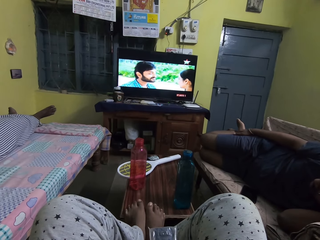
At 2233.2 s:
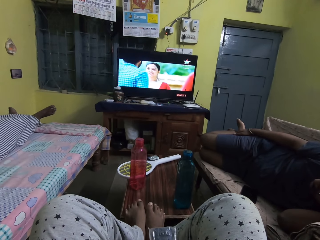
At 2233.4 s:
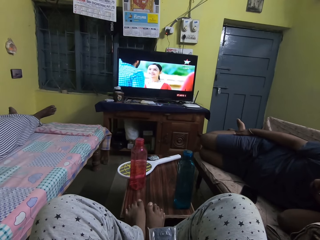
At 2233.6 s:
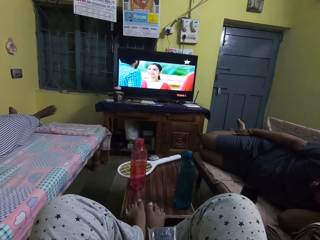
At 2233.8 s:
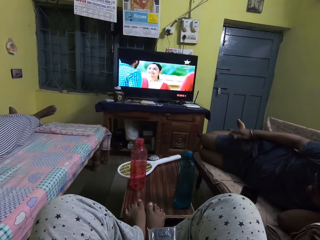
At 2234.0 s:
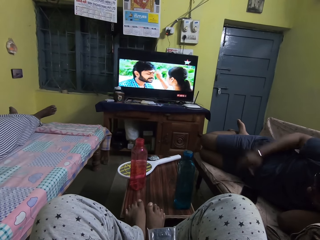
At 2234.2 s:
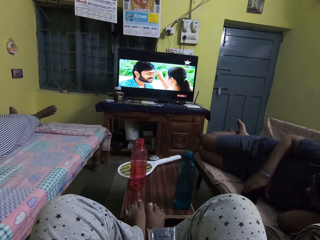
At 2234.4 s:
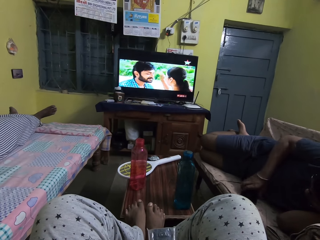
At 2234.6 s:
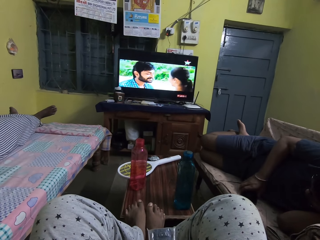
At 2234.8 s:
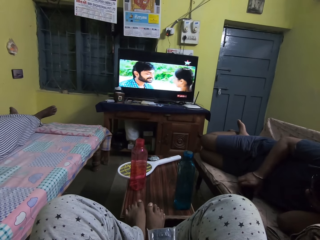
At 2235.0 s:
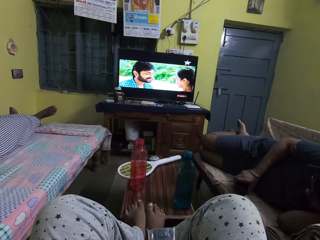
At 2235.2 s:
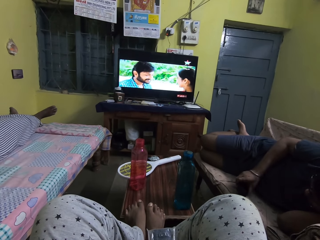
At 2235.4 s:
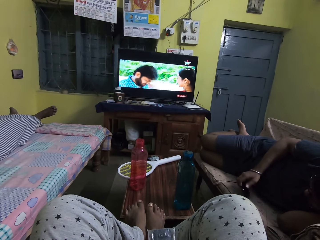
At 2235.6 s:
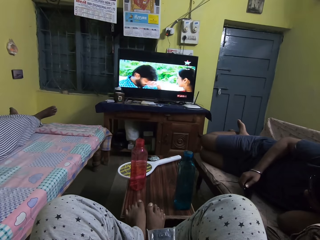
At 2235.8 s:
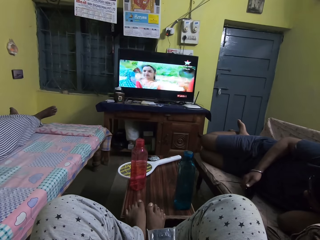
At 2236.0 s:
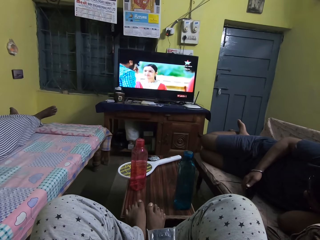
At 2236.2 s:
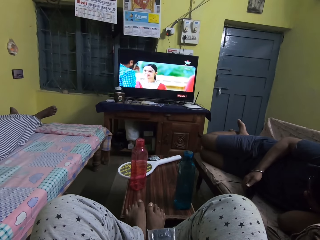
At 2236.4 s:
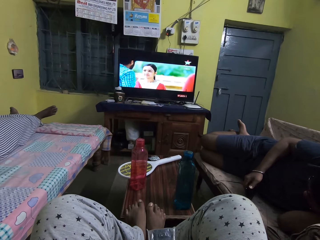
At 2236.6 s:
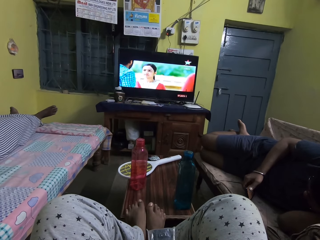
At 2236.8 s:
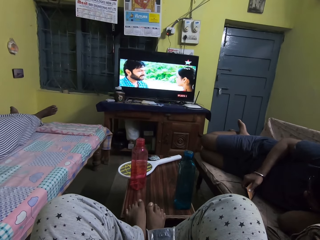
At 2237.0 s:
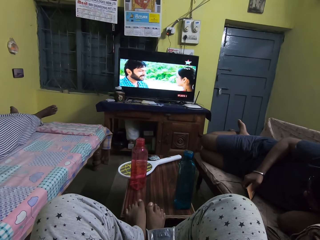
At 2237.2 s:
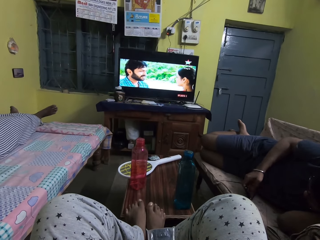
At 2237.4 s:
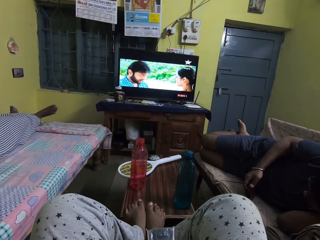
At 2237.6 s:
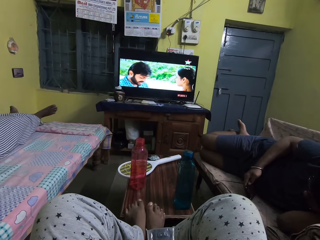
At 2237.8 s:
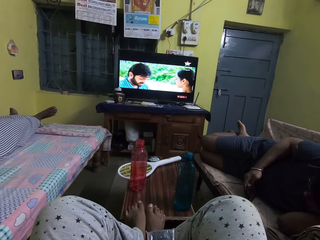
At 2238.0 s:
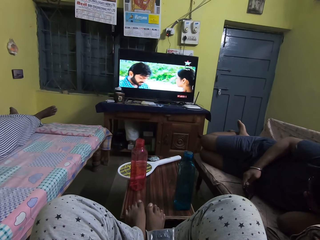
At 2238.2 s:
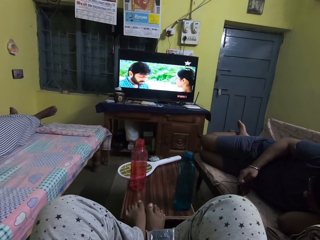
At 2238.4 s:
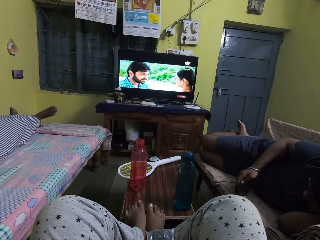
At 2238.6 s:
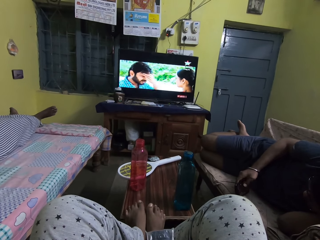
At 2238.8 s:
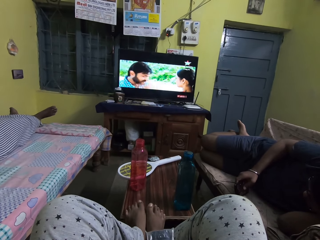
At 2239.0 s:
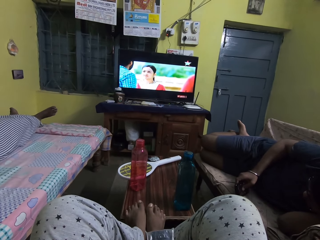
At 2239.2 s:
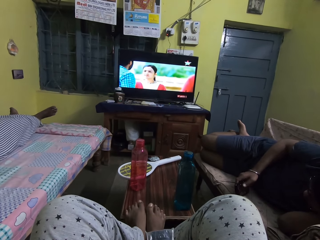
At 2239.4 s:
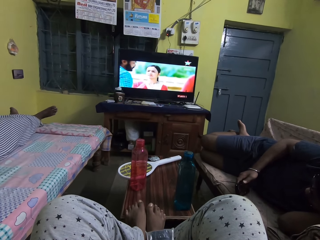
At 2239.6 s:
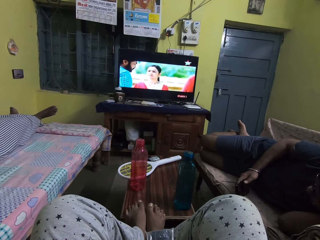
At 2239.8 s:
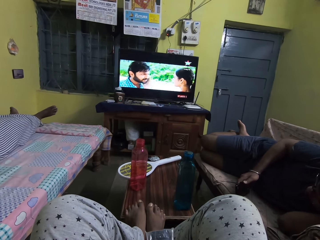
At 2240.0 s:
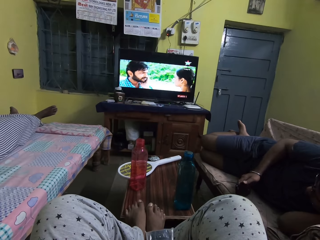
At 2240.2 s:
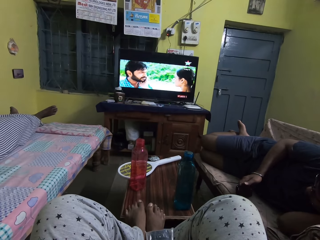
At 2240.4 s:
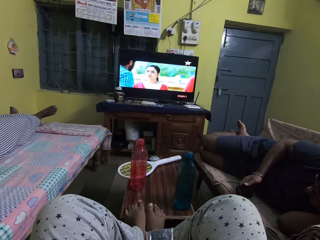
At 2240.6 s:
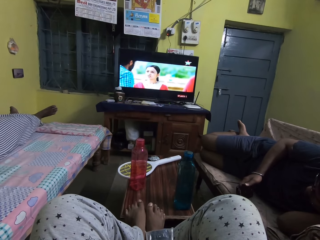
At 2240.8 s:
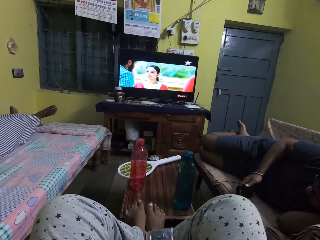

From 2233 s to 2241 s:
The man picks up a phone from the sofa with his right hand and presses the phone with his right hand.

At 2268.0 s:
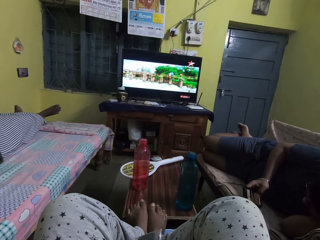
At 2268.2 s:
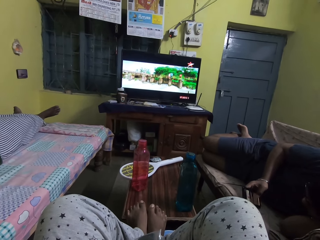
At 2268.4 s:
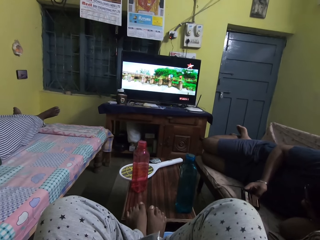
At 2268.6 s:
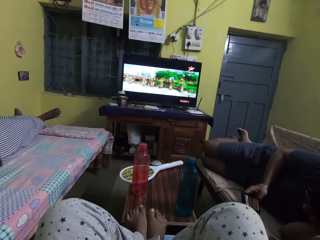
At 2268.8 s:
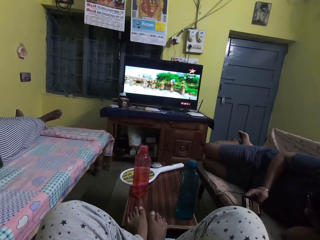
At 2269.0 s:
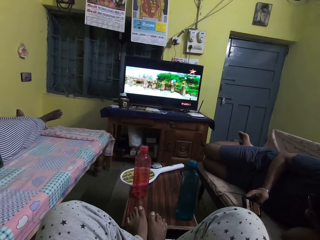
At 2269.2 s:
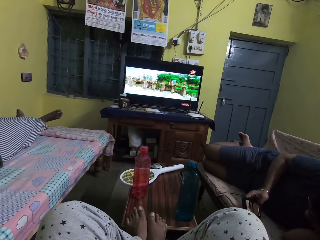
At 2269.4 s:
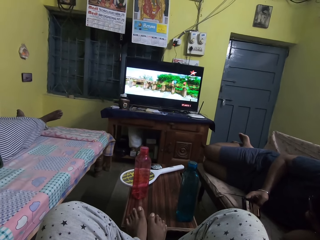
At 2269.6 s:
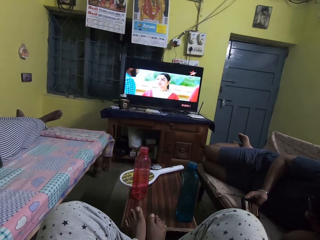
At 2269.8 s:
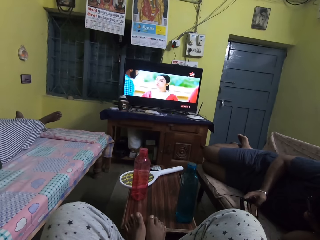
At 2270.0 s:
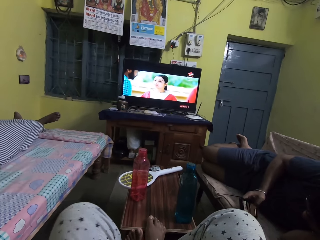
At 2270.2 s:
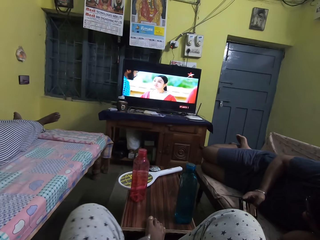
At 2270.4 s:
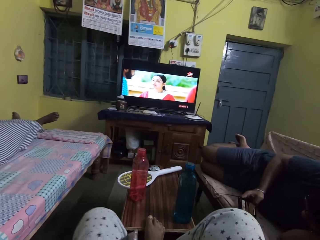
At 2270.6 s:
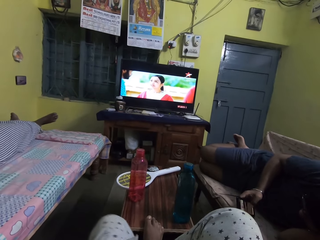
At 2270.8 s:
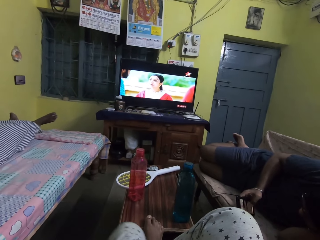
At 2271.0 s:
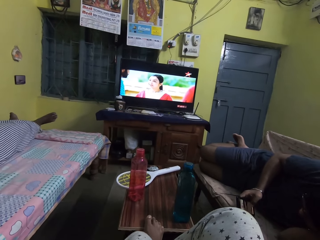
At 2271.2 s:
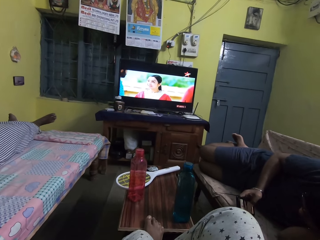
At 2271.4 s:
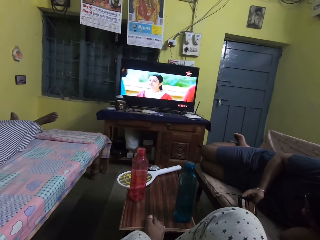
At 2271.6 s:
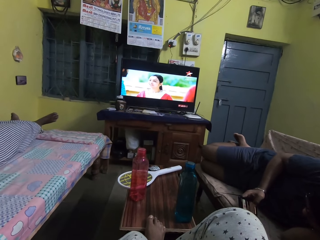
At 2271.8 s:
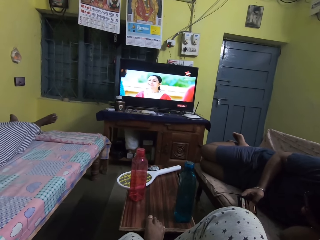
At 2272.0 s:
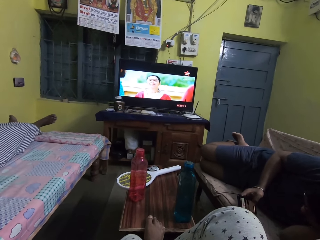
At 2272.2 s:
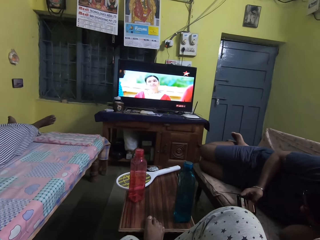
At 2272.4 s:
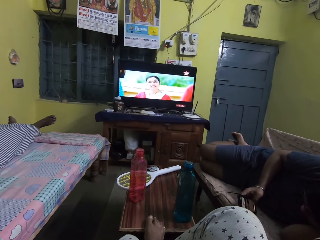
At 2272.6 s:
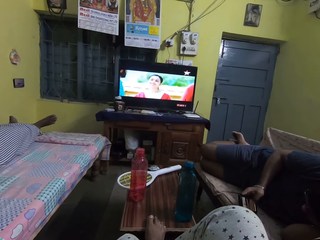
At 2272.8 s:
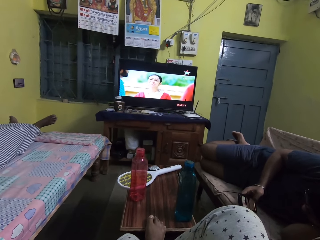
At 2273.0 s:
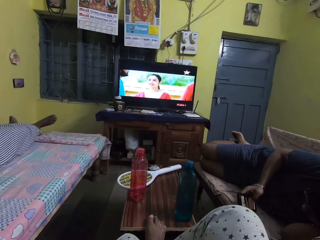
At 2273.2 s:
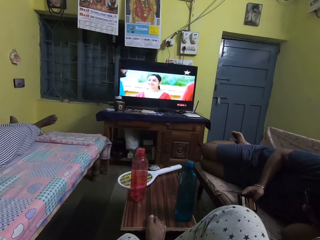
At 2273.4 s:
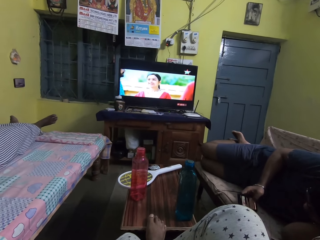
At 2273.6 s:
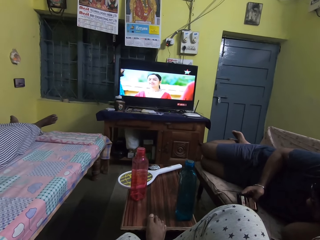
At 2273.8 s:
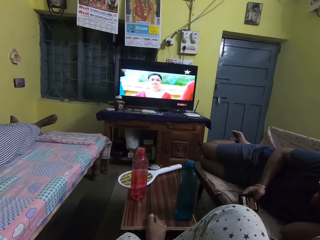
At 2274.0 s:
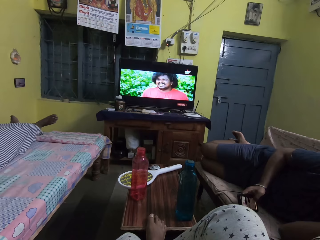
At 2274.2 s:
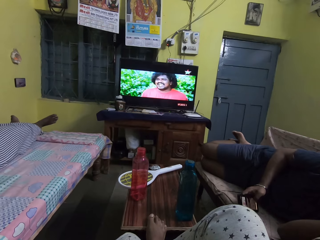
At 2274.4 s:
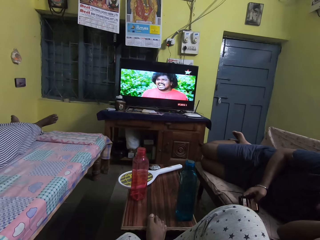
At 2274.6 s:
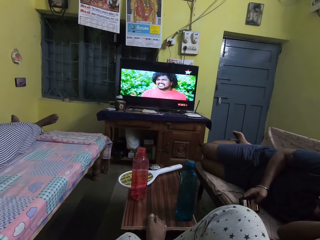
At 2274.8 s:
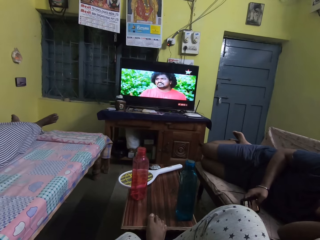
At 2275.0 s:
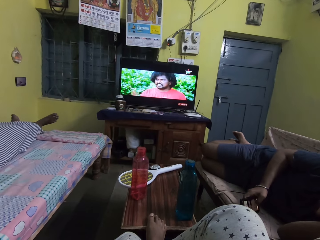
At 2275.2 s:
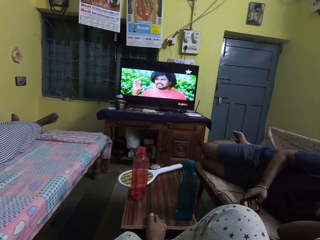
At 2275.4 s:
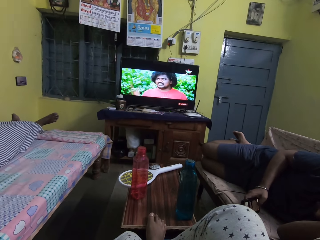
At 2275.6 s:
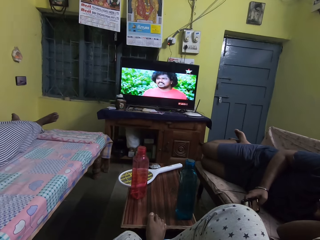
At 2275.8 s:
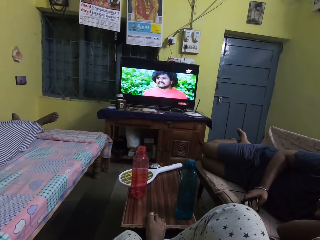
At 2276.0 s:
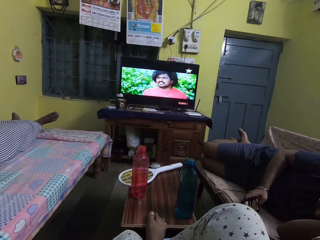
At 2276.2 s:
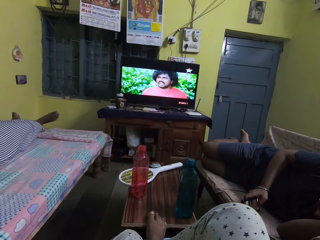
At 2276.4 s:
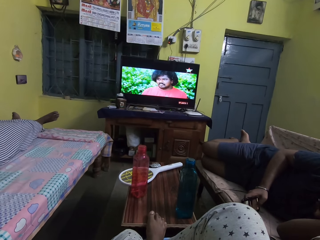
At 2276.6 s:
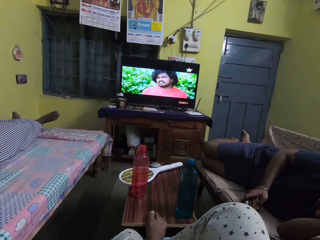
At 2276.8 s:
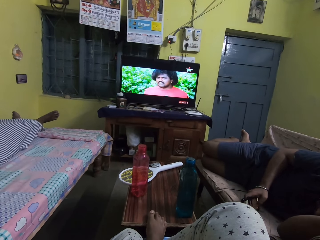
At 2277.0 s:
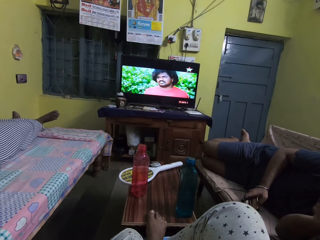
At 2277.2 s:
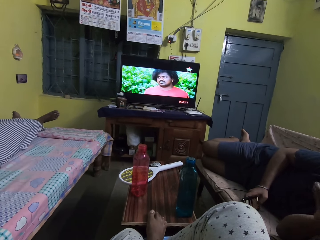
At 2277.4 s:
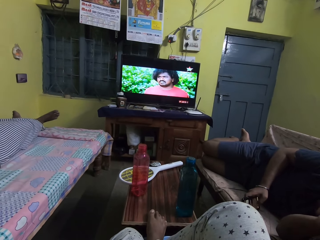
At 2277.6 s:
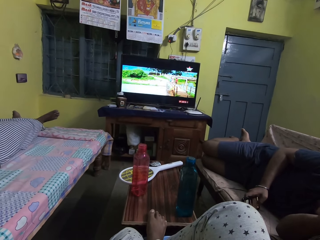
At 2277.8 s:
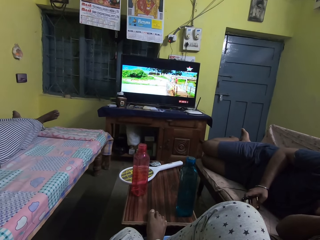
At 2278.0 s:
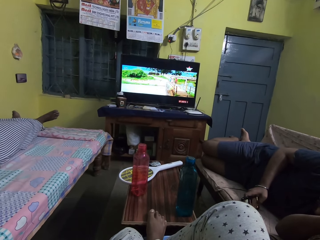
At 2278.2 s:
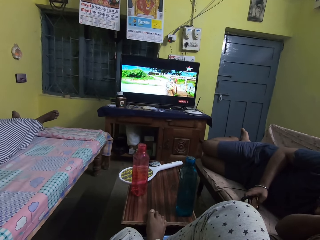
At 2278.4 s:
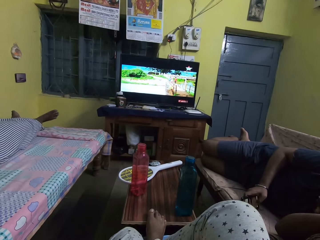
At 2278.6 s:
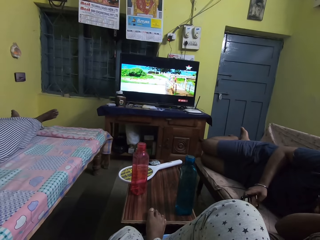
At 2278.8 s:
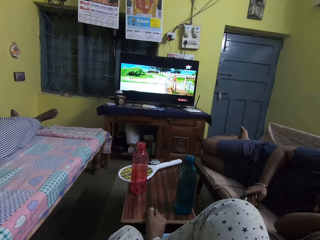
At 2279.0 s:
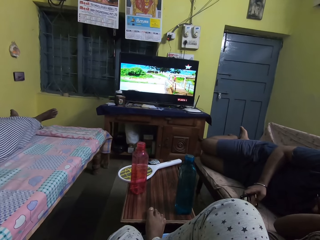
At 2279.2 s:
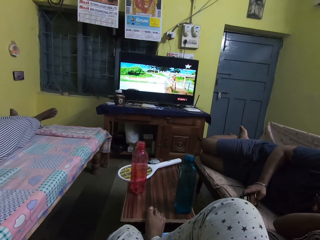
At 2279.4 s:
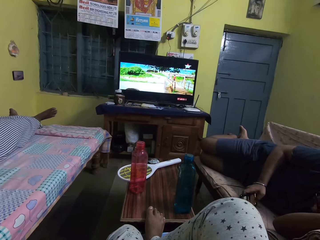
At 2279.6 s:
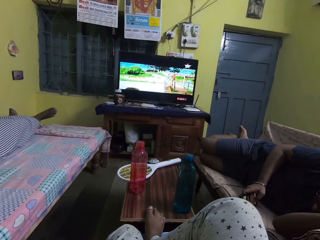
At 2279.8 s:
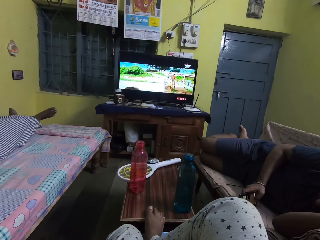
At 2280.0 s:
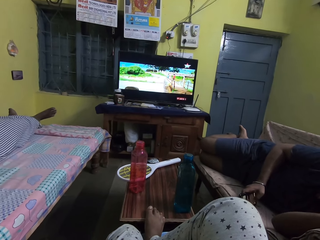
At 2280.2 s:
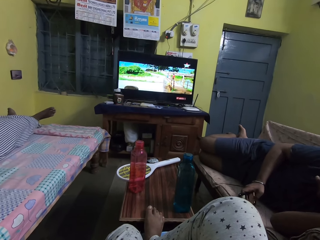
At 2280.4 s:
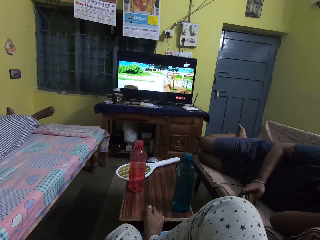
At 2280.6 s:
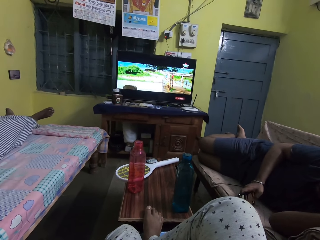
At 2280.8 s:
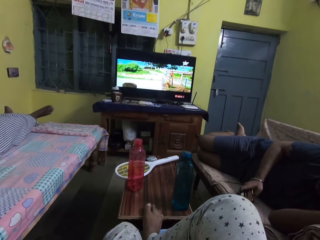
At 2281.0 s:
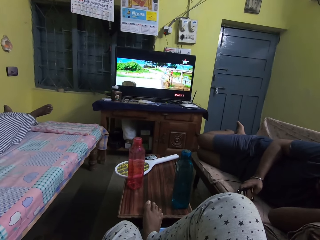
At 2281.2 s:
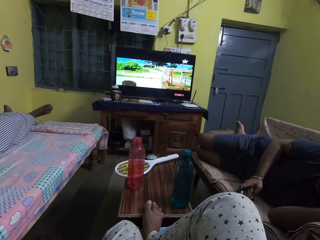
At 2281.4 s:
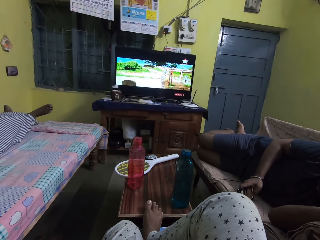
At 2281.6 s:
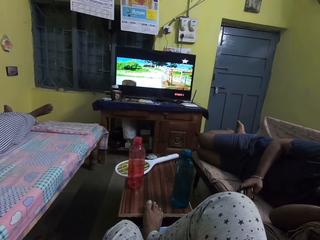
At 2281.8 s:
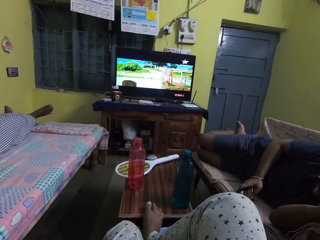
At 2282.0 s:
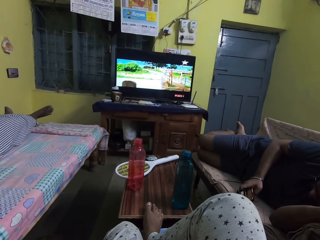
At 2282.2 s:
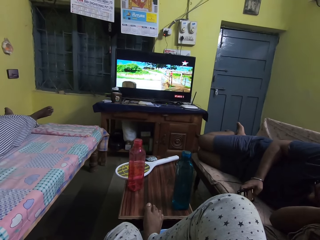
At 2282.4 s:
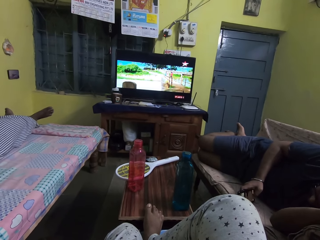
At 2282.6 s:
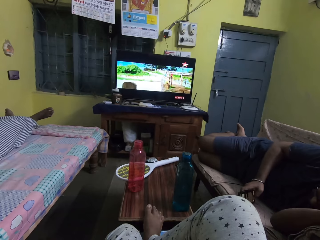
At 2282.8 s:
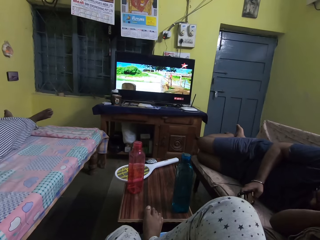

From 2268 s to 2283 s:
The camera wearer removes her left leg from a table's edge. She watches television.
